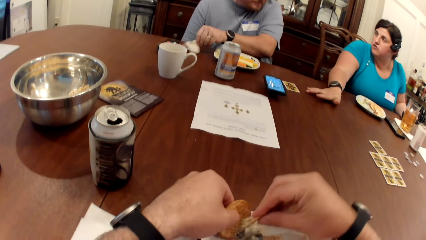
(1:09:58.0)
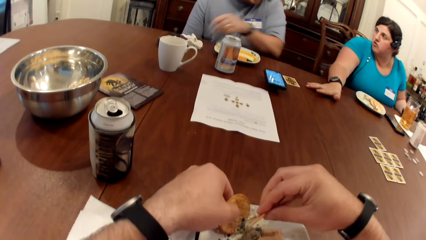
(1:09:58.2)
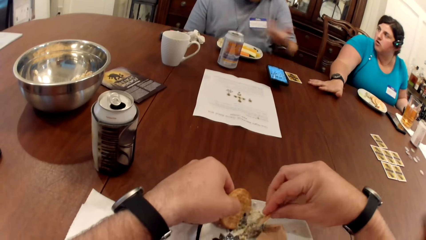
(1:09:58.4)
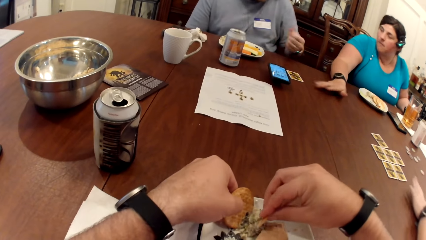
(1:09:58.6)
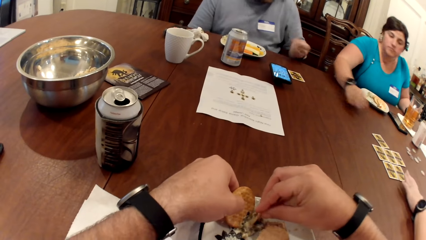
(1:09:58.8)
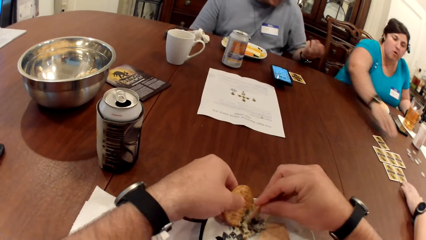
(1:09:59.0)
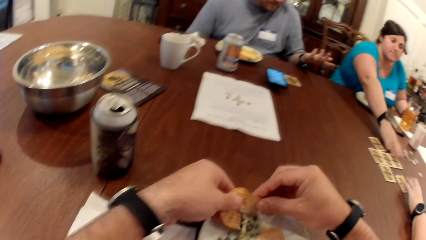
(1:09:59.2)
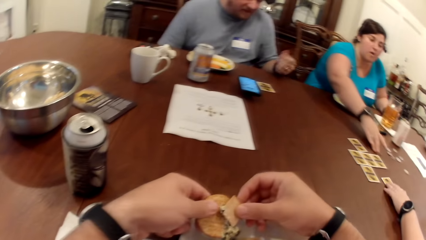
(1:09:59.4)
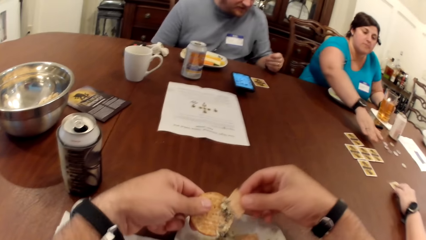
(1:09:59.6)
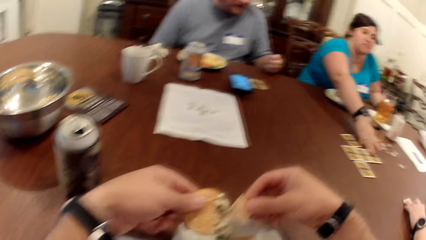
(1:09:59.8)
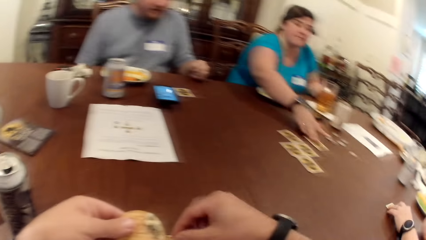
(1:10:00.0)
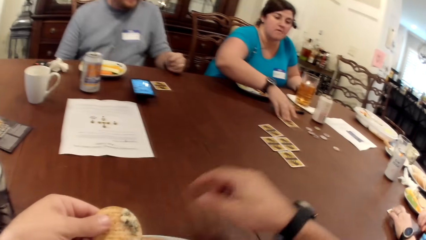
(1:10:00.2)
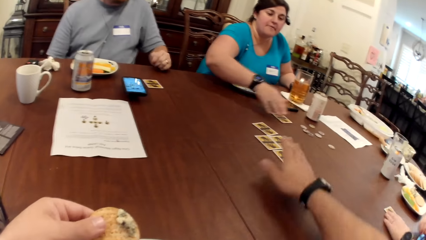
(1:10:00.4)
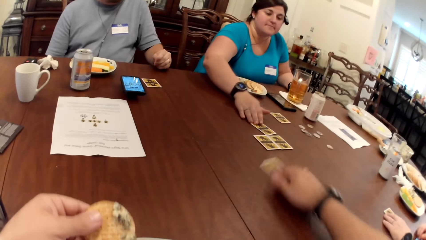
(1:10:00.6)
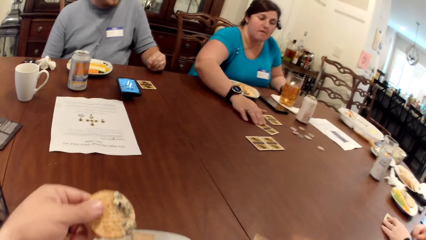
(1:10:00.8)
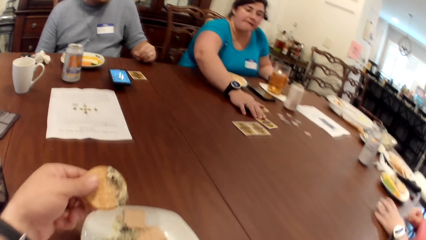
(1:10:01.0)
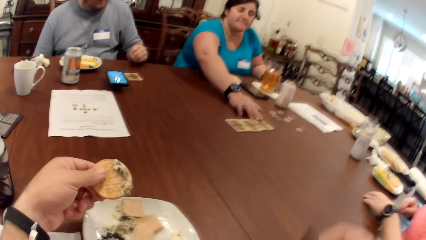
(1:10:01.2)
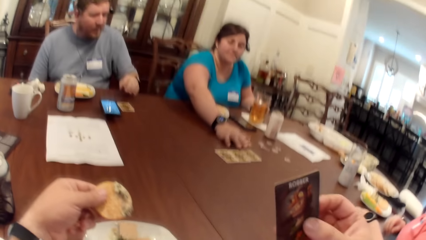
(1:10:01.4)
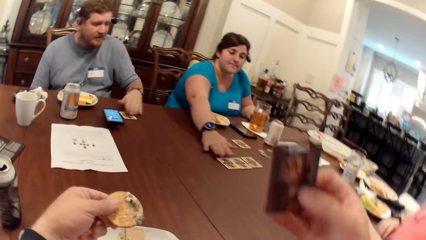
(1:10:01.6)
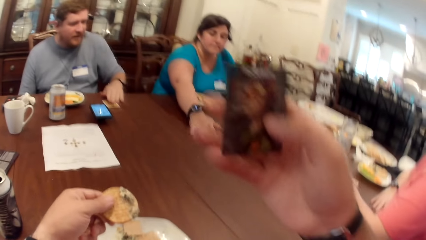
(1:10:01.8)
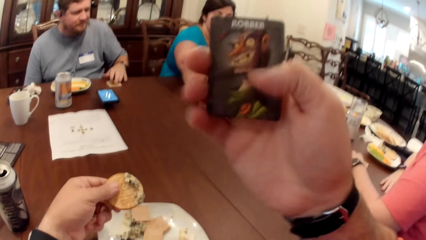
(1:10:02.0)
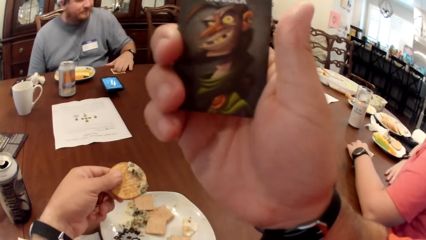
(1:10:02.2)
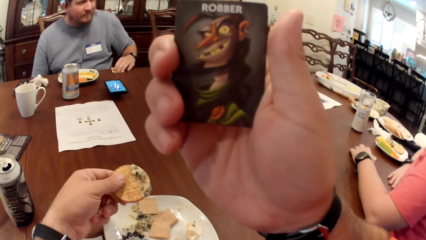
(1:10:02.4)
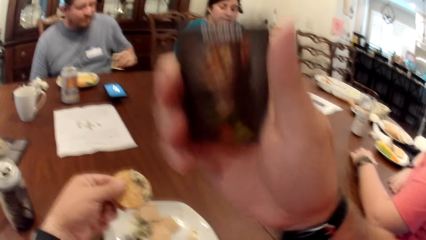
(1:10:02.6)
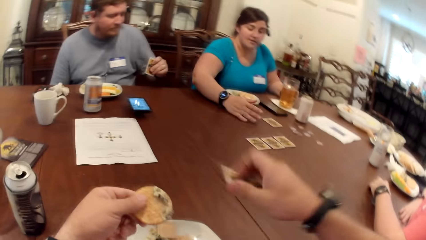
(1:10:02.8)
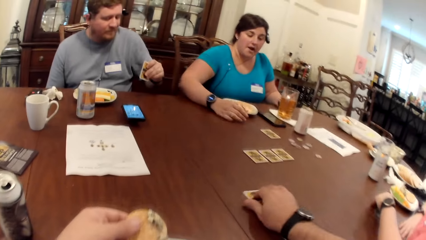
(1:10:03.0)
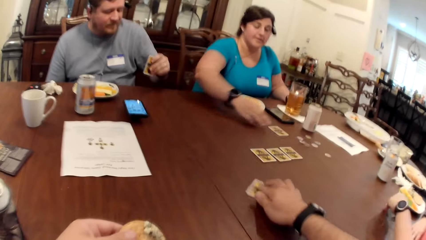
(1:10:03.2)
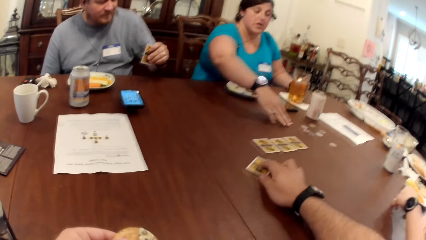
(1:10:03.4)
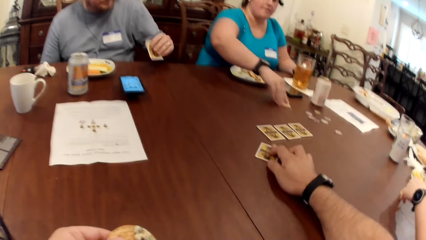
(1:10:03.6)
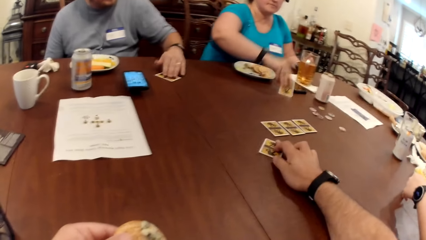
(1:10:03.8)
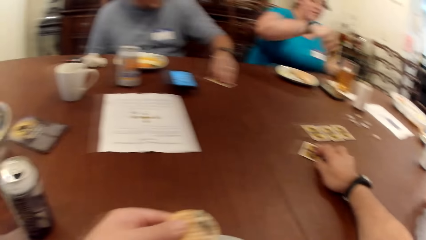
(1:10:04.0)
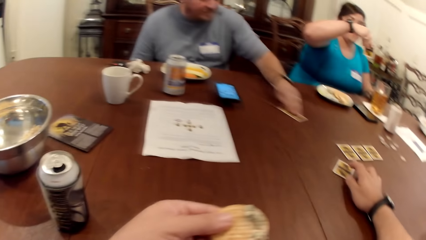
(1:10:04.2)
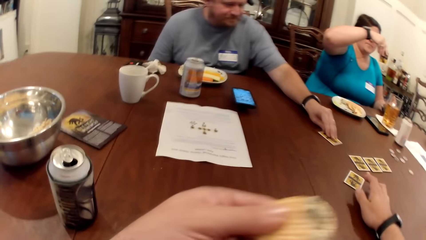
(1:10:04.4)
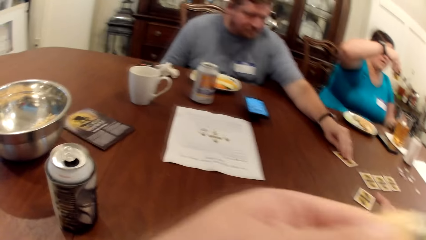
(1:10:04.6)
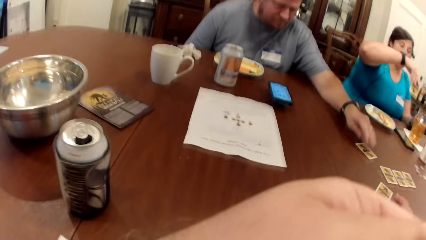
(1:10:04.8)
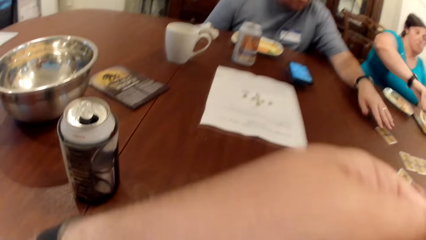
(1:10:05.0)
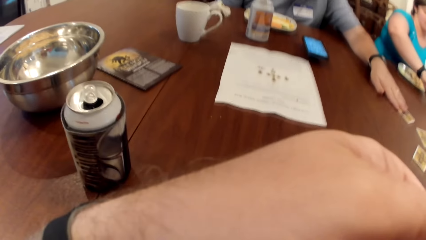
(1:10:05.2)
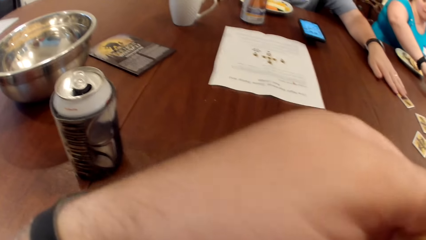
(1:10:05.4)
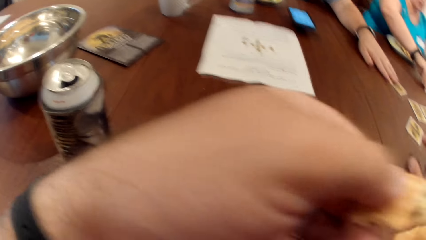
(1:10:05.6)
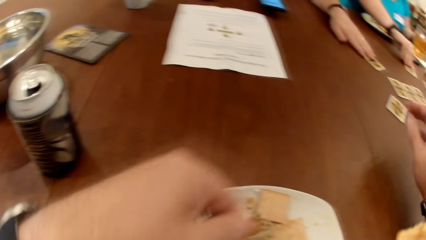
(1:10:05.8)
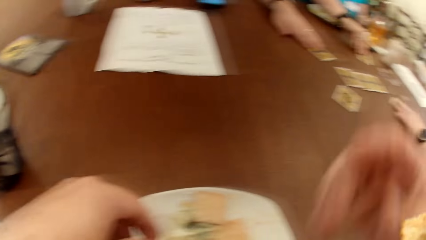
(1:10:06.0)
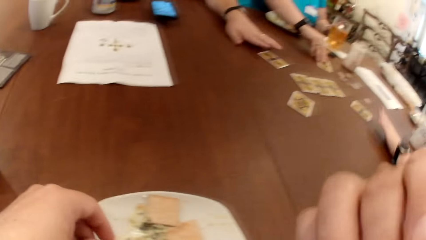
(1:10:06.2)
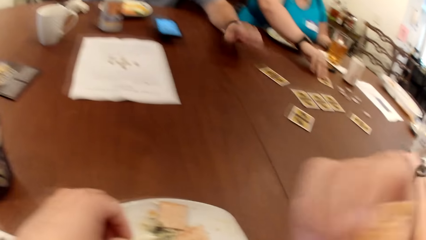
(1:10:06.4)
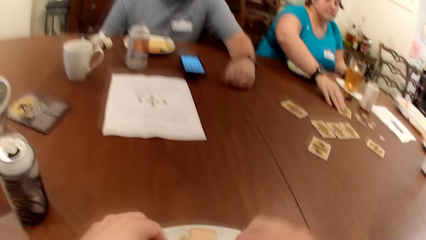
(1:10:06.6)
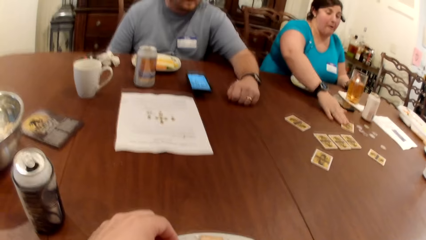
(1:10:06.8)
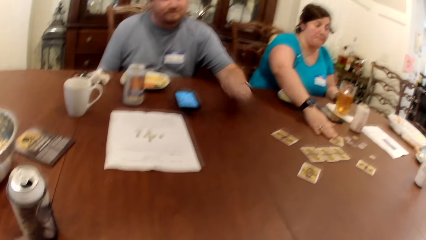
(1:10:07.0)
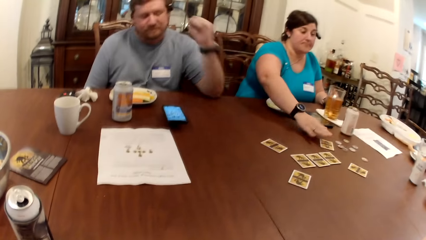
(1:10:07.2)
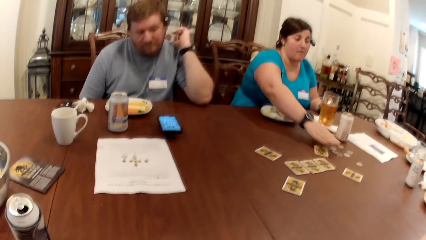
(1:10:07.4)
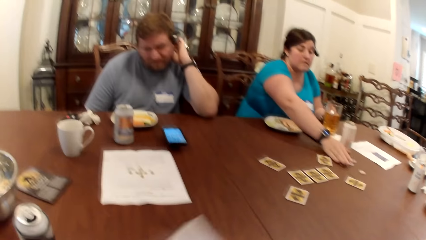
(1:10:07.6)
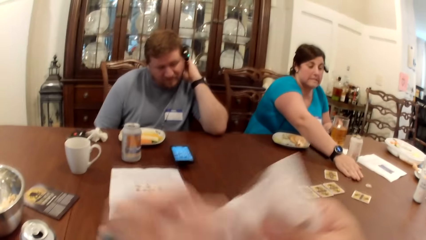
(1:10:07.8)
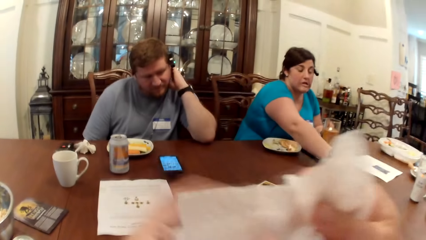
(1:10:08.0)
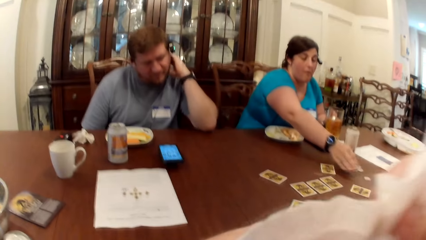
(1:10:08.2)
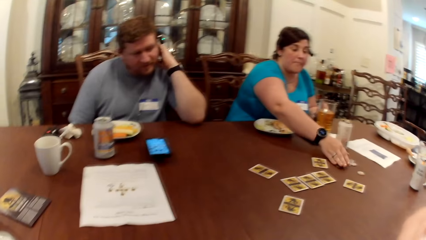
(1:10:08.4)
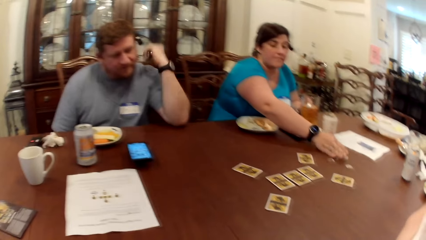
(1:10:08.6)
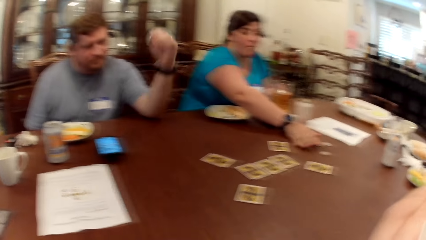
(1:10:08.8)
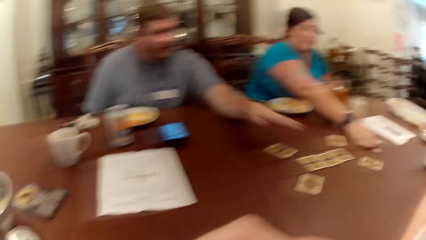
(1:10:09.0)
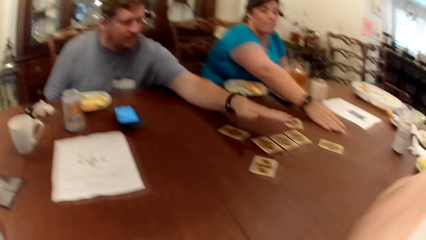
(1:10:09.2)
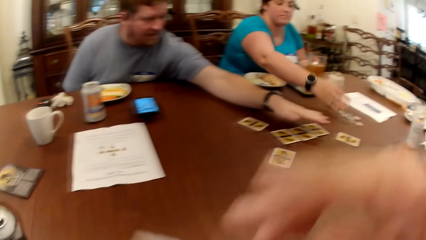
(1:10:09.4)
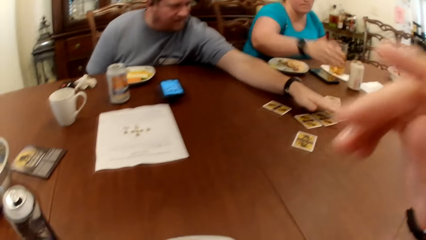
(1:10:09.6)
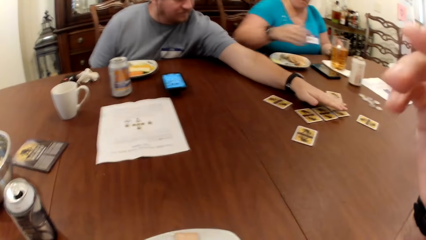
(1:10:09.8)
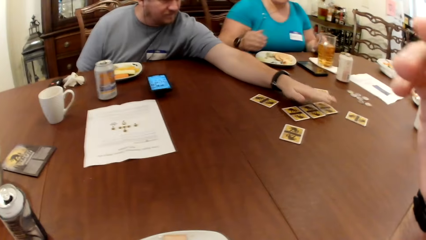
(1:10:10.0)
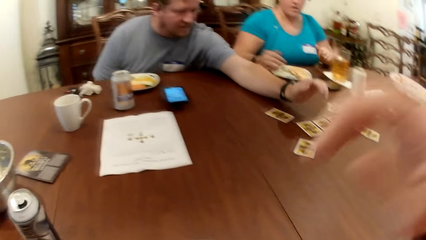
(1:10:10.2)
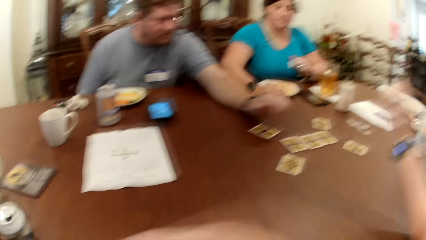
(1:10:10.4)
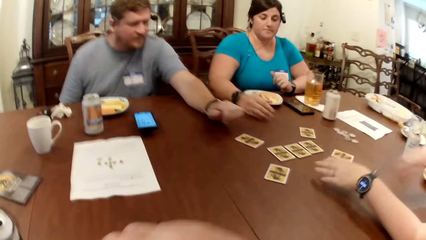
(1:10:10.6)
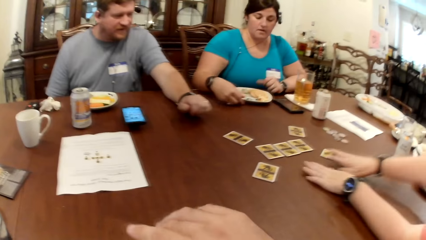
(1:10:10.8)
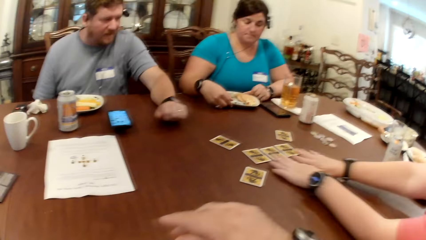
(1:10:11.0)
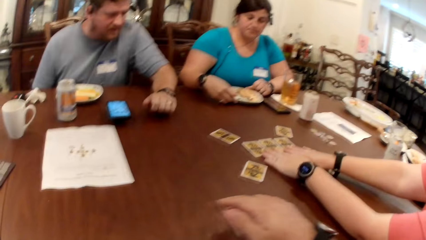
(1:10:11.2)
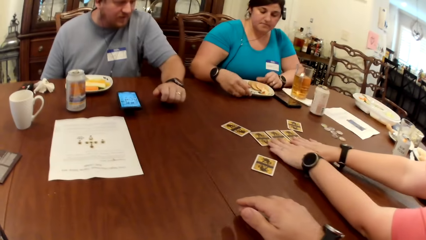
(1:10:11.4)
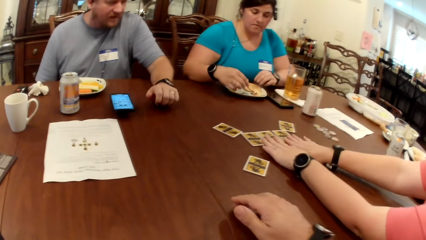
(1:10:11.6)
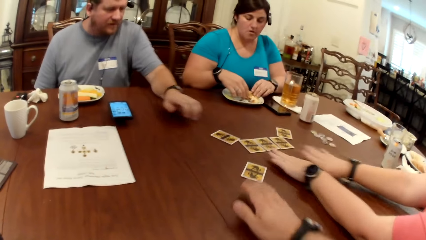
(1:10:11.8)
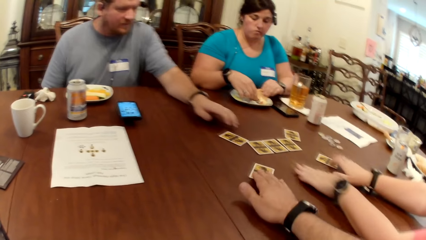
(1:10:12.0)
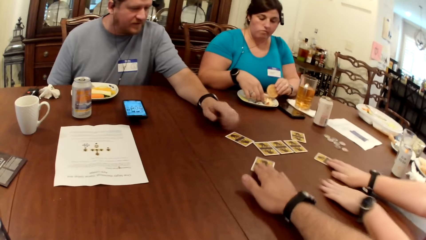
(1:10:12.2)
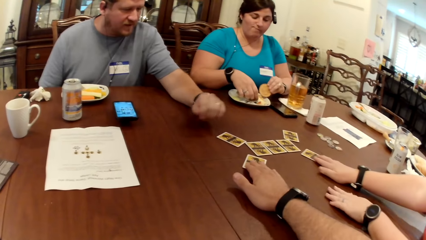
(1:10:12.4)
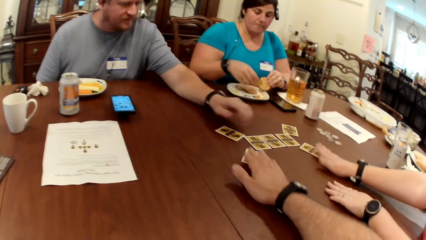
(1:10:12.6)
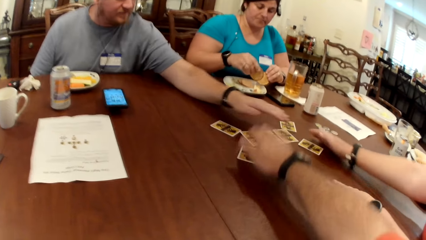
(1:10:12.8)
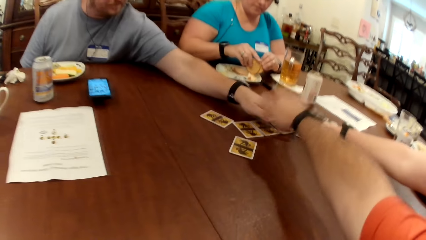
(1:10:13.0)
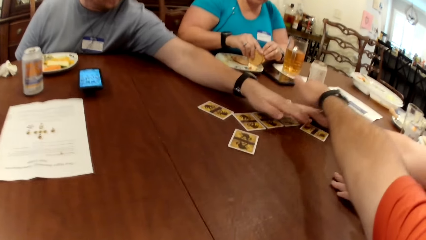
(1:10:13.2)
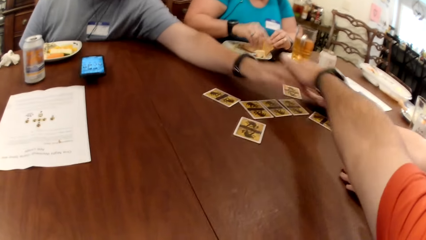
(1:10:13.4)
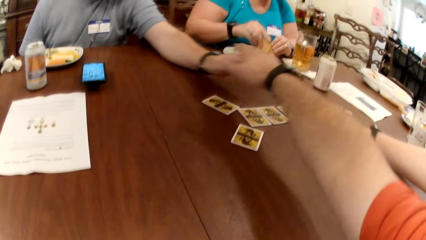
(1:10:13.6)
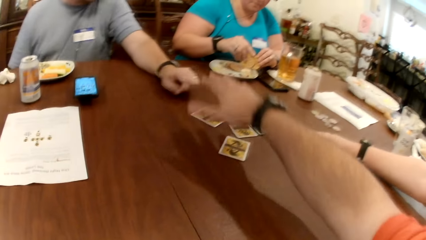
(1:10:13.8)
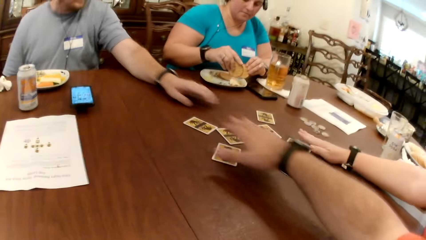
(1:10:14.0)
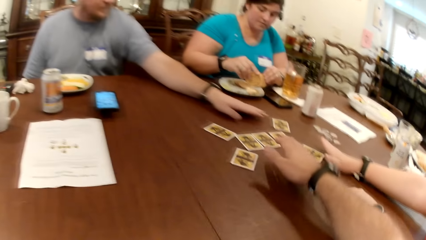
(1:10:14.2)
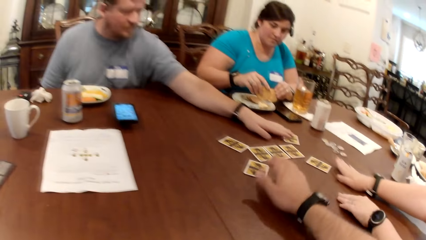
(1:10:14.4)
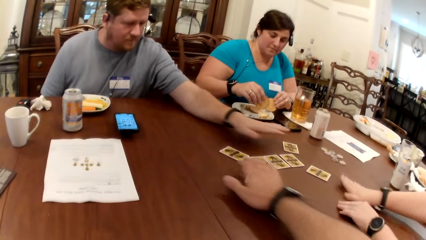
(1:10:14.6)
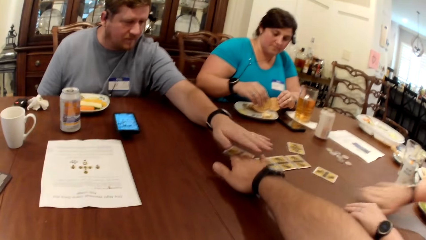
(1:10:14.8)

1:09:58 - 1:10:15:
The man drops the tissue in his left hand on the table. A woman drags a card on the table with her left hand. The woman drags the card on the table with her left hand again. Another woman drags the card on the table with her right hand and picks a card. The camera wearer drags a card on the table with his right hand. The other woman drags a card on the table with her right hand. The camera wearer lifts the card in his right hand. The man drags the card on the table with his left hand and lifts the card on the table with his left hand. The first woman lifts the card on the table with her left hand. The camera wearer drops the card in his right hand on the table and moves the card on the table with his right hand. The other woman lifts the card on the table with her right hand. The man drops the card in his left hand on the table and moves the card on the table with his left hand. The camera wearer eats the food in his left hand. He touches his face with his right hand. The other woman moves the role tokens on the table with her right hand. The camera wearer wipes his mouth with the tissue in his hands. The first woman moves the cards on the table with her hands. The camera wearer moves a card on the table with his right hand. The first woman moves a card on the table with her right hand.
